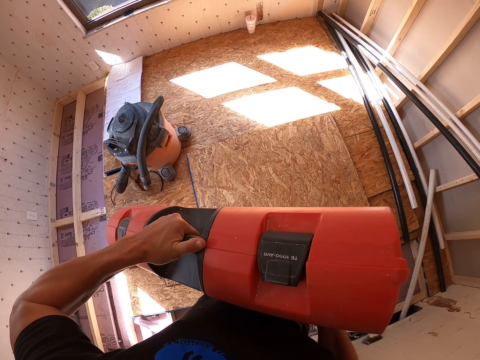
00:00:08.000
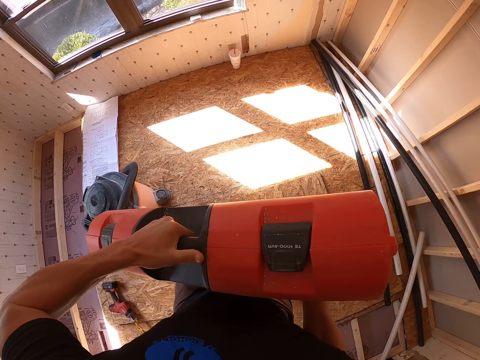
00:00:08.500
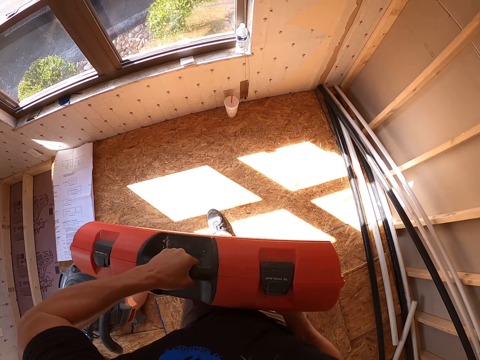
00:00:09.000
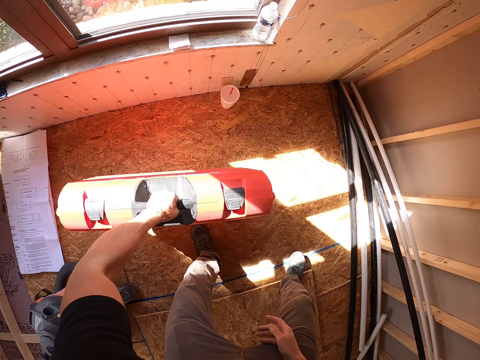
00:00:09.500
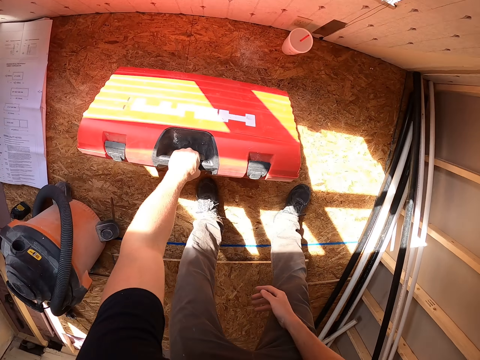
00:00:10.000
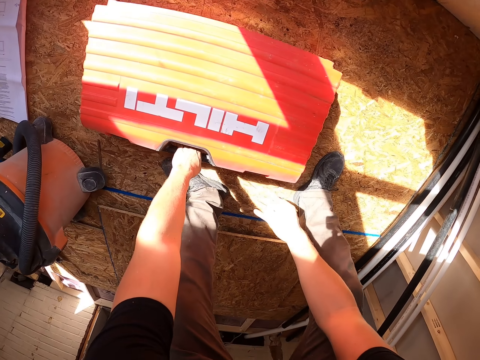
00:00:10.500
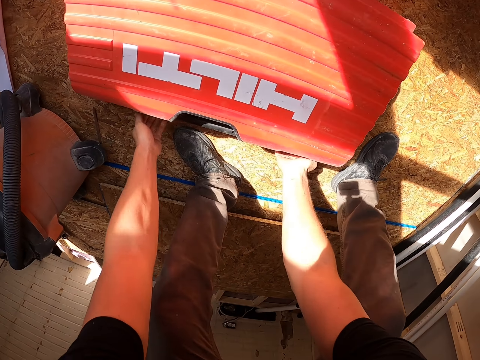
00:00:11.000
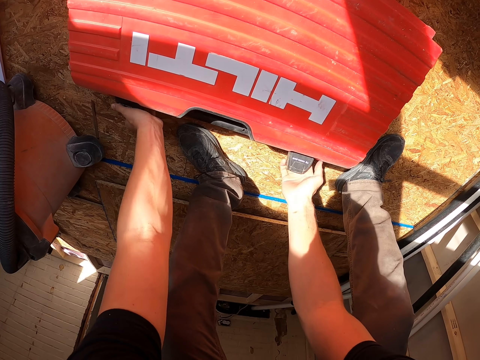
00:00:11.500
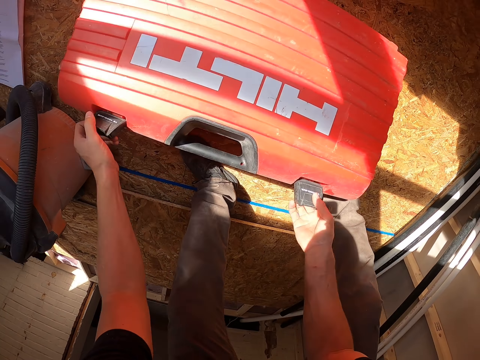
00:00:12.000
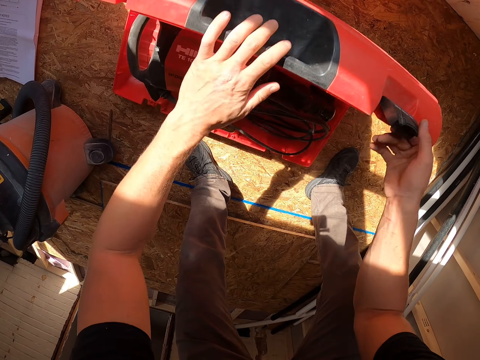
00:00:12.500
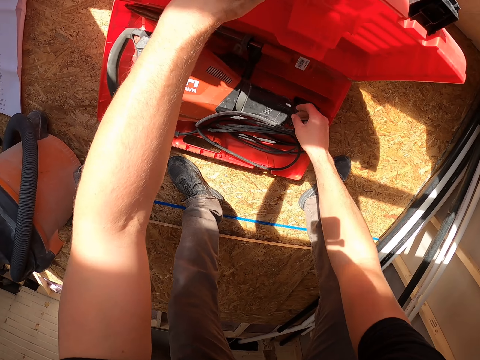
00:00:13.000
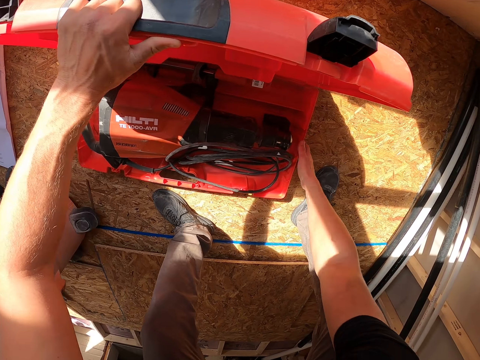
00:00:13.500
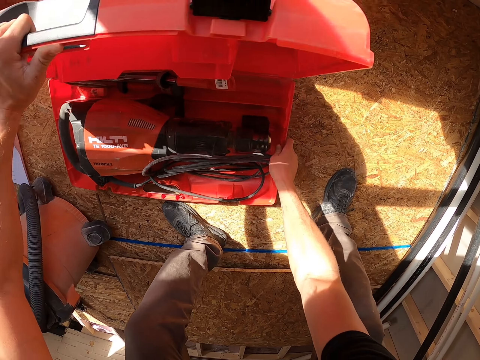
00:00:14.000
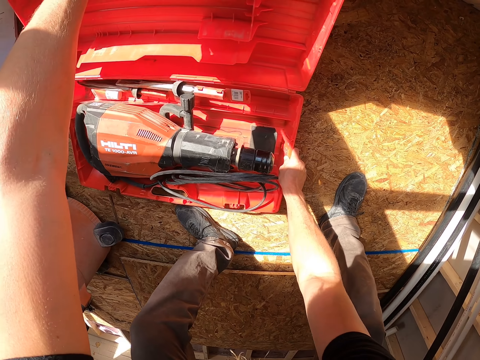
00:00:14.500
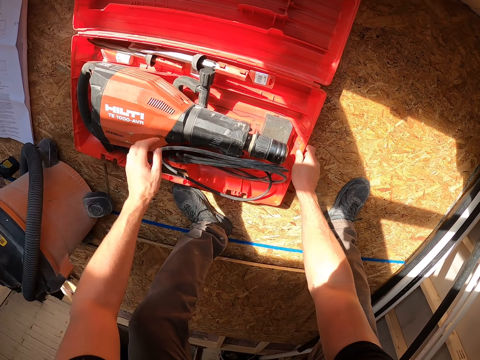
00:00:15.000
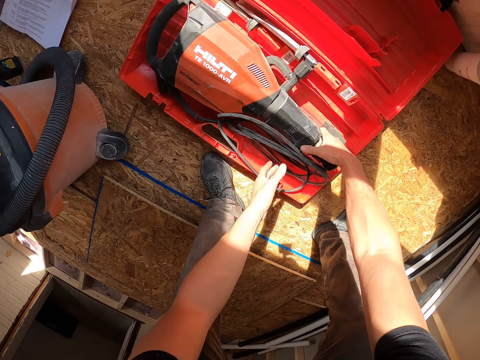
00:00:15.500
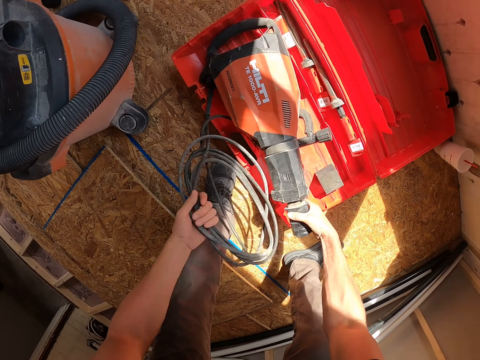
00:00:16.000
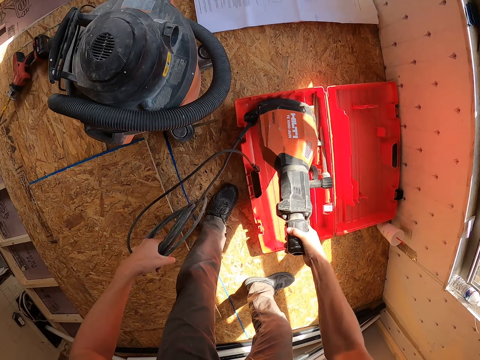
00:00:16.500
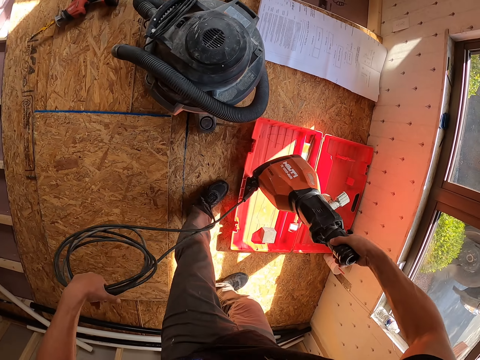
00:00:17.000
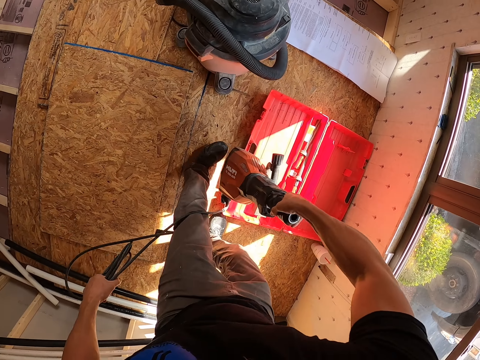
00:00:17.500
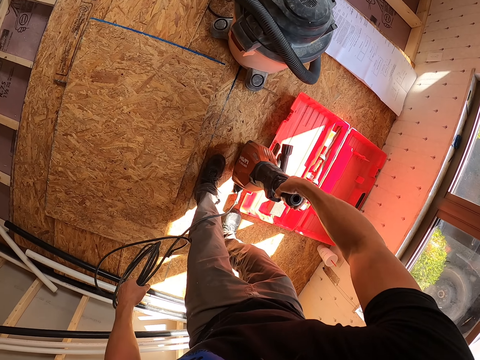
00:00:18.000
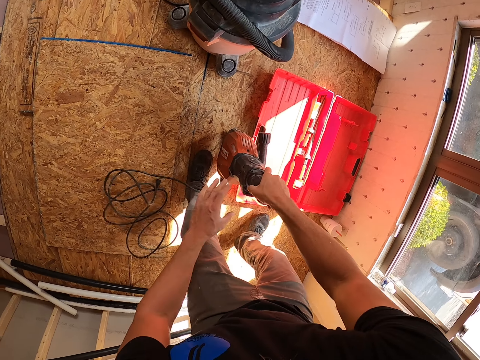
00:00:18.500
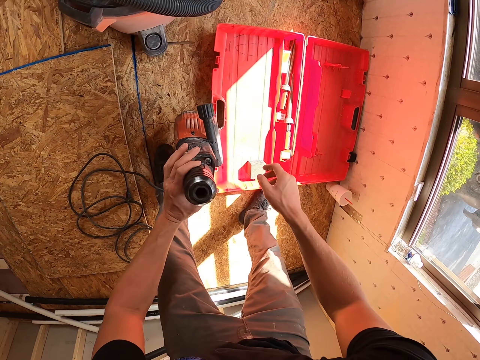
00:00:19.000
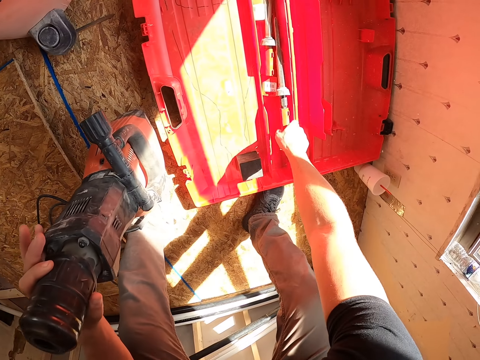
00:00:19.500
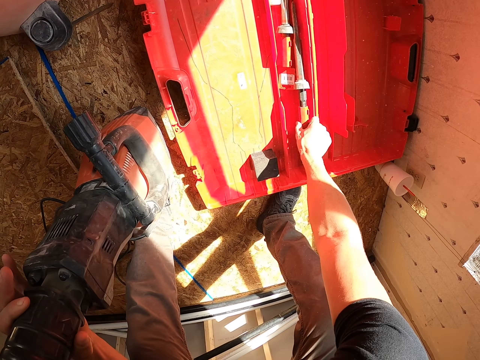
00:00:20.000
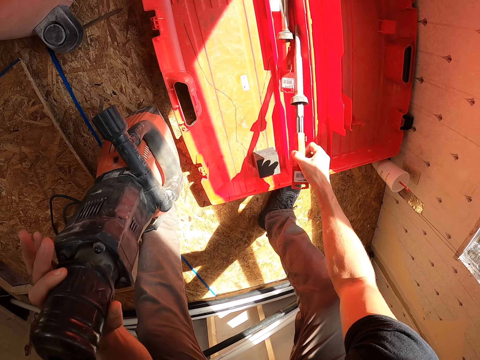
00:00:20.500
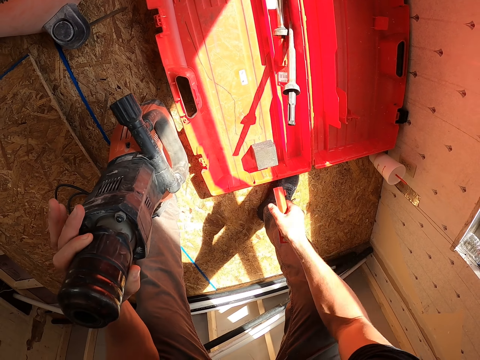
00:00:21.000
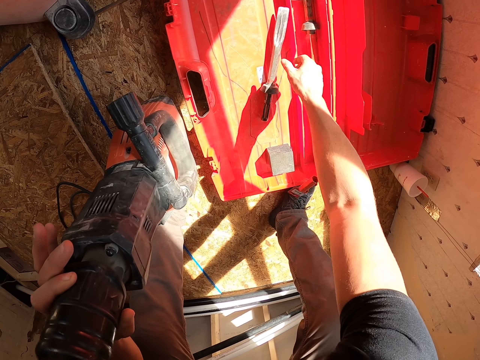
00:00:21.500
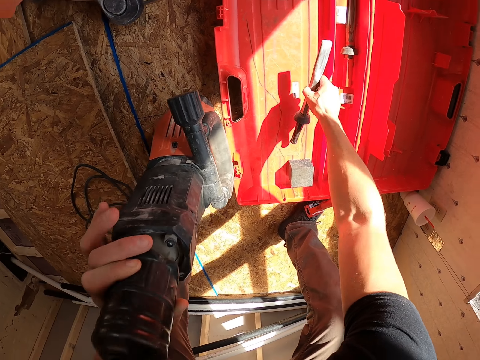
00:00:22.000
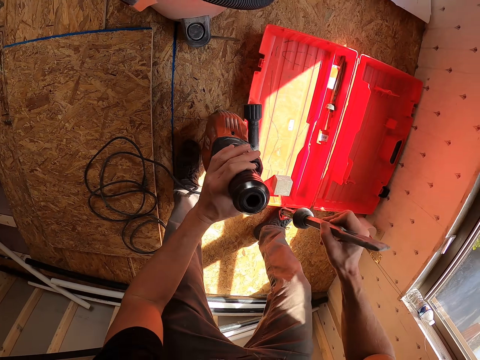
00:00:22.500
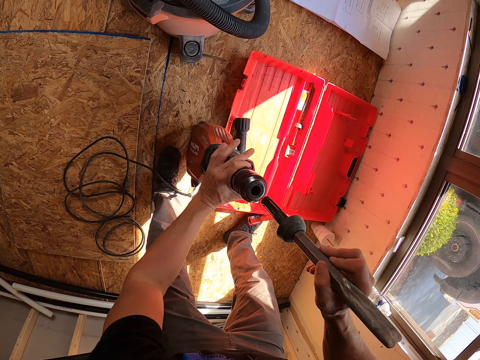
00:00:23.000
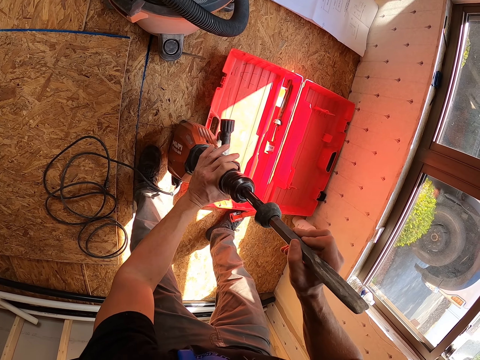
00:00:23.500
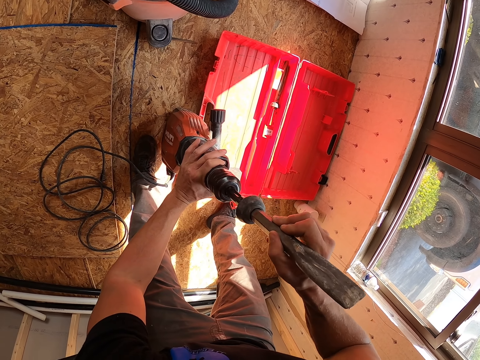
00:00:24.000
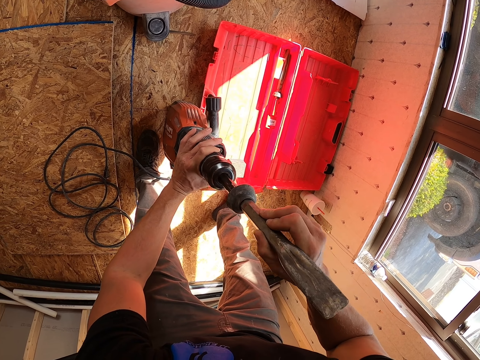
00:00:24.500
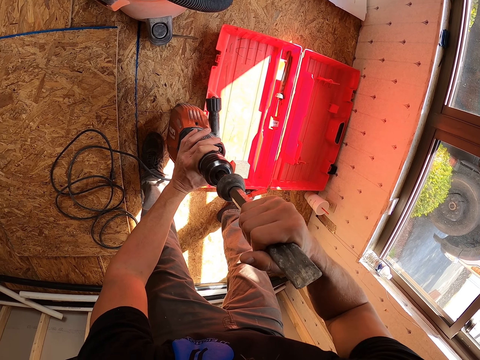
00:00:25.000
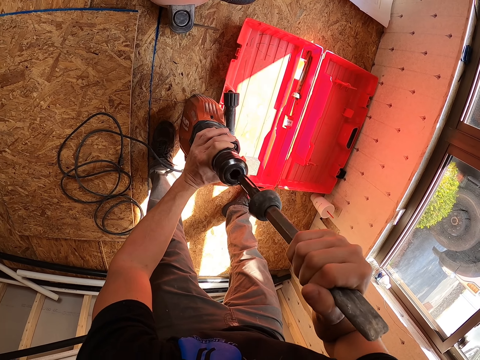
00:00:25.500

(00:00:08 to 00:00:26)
The camera wearer puts down the box. They open the box. They pick up the driller. They fix the driller.

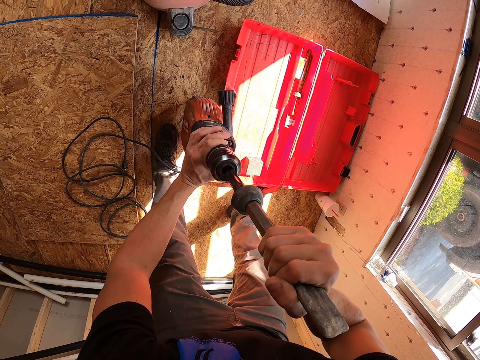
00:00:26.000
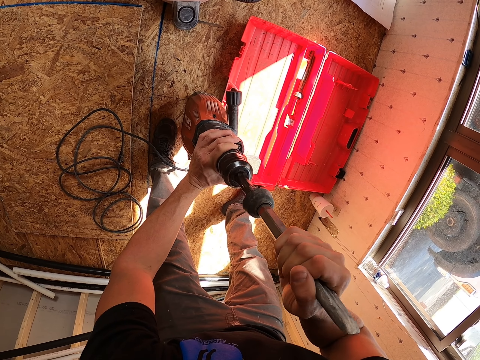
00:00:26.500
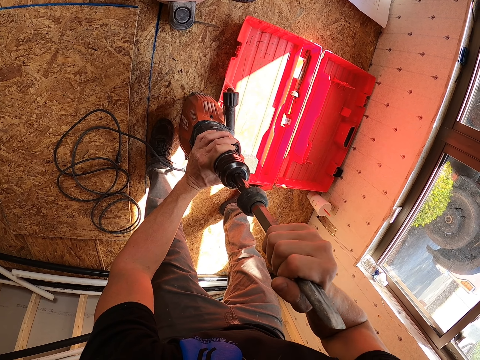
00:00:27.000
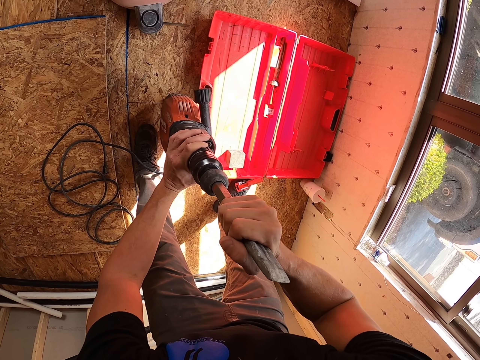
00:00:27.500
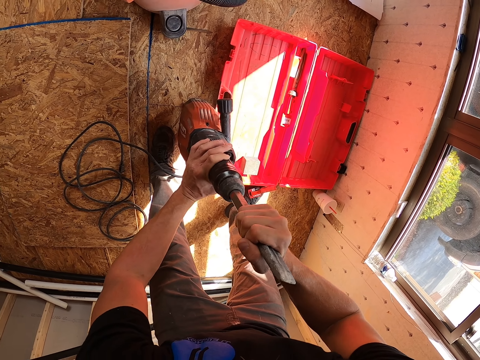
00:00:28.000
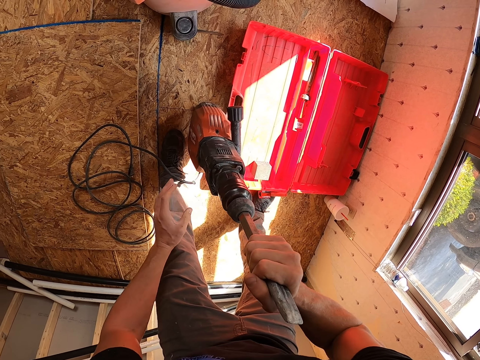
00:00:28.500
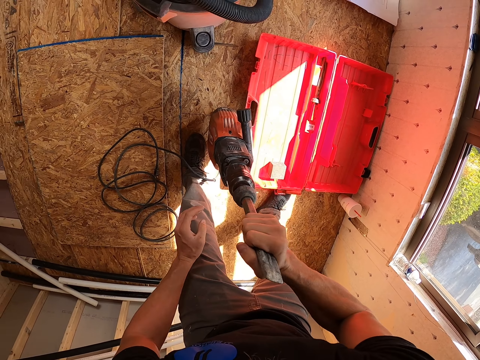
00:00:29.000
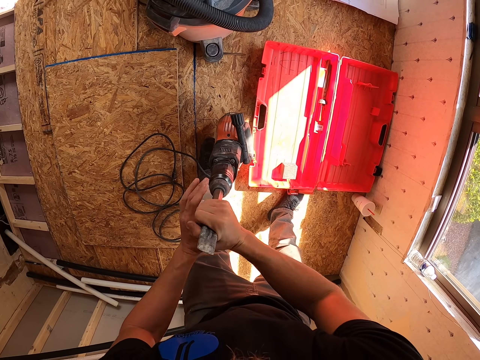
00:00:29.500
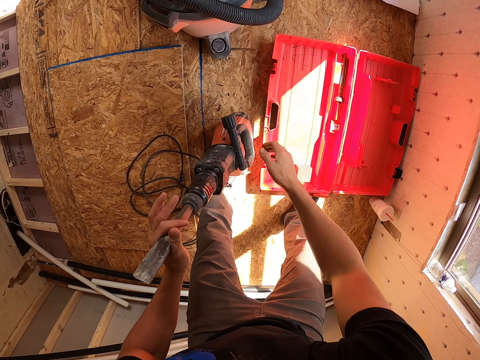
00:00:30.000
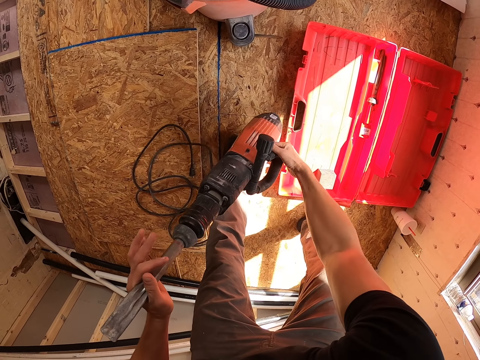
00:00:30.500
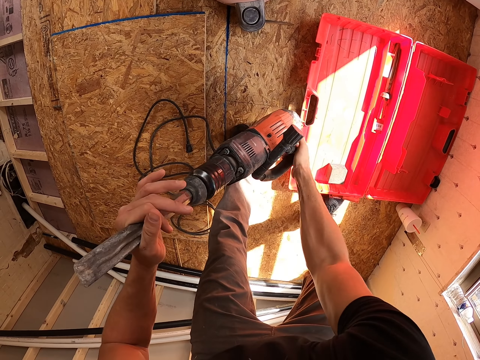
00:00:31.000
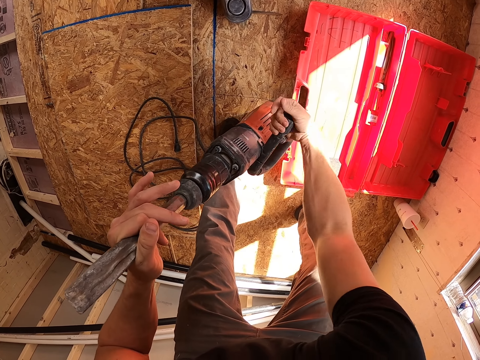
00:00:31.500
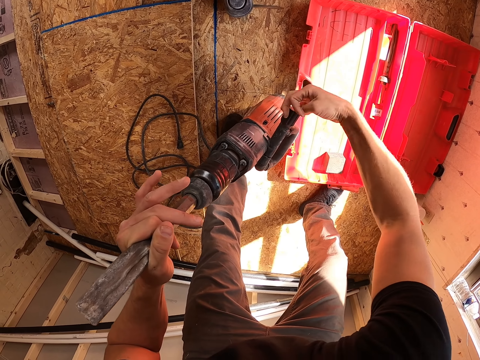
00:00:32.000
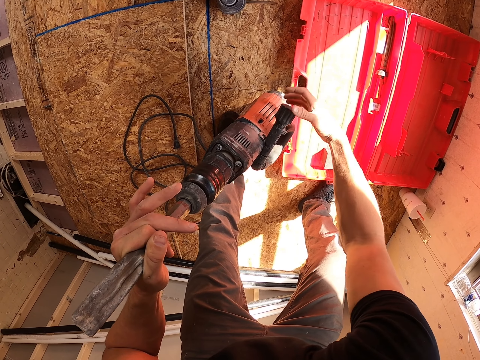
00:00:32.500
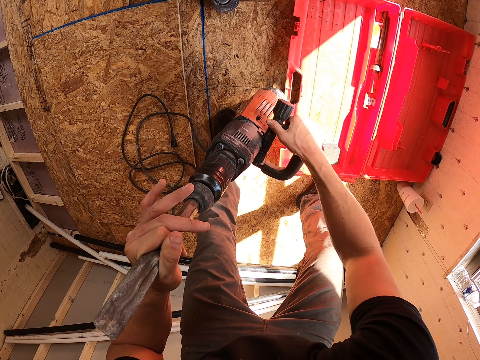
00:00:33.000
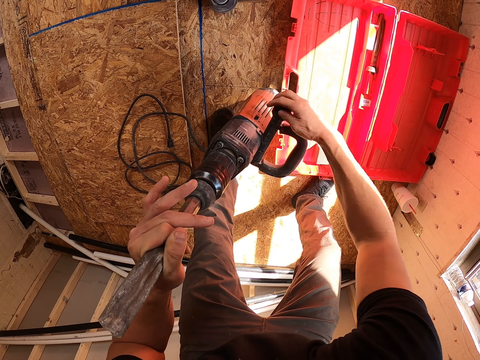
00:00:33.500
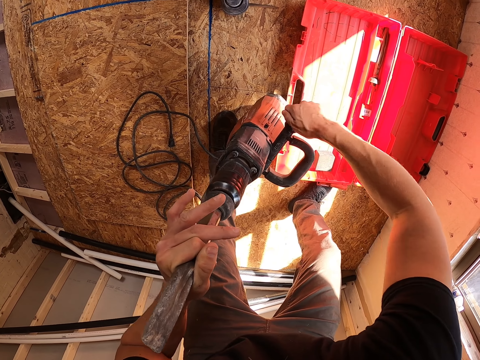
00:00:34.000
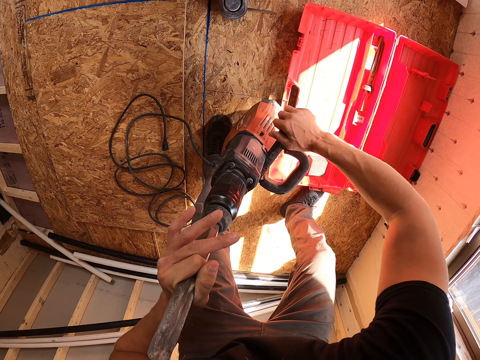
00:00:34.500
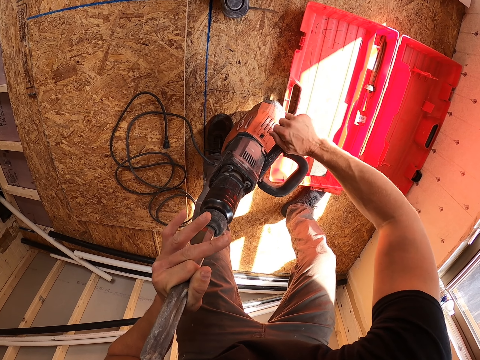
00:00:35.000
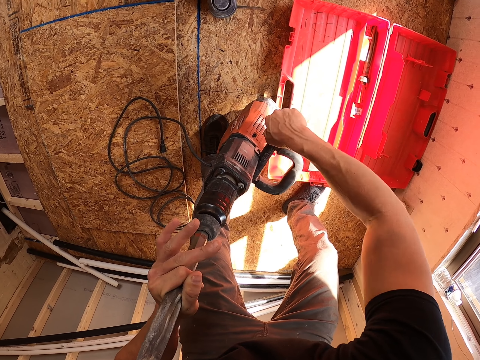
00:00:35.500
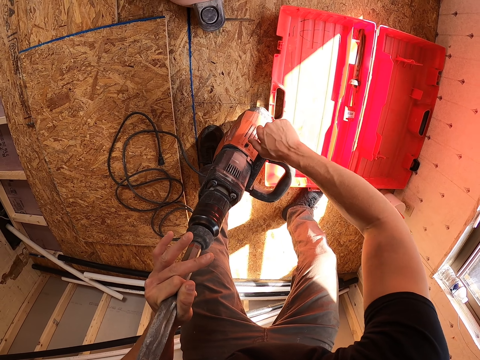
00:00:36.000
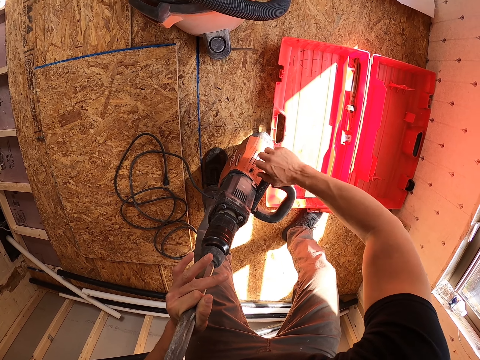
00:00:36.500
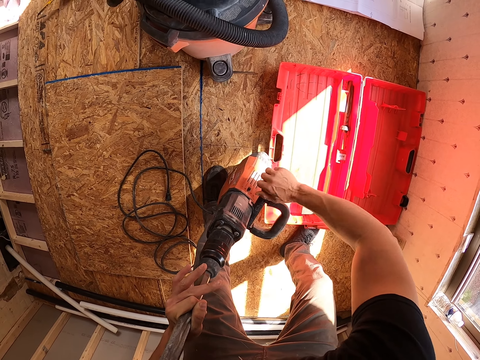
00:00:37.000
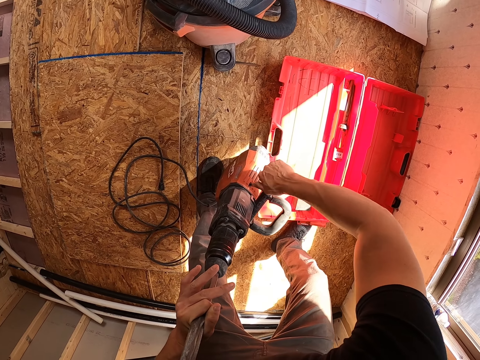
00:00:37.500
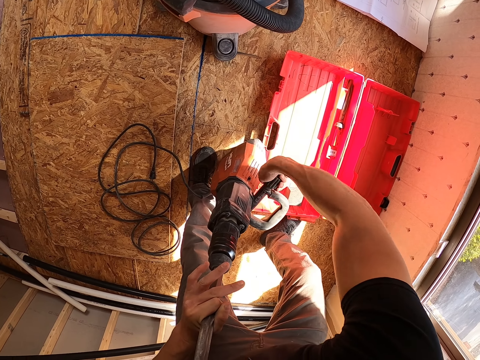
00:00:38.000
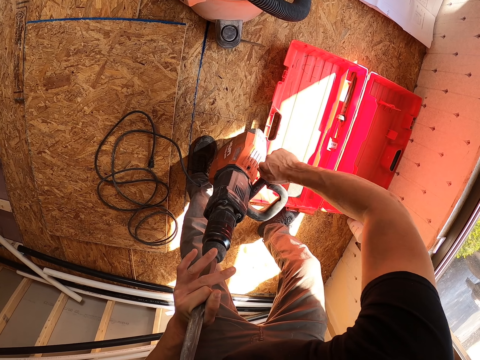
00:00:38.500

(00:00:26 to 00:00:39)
The camera wearer takes the rock drill machine.
